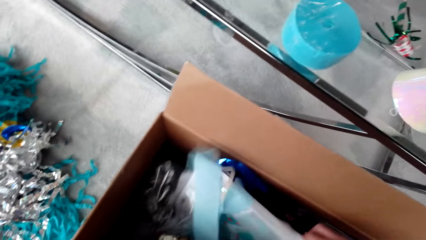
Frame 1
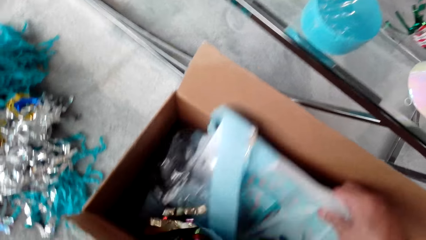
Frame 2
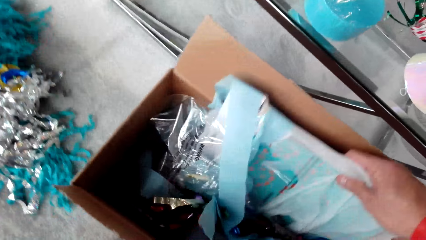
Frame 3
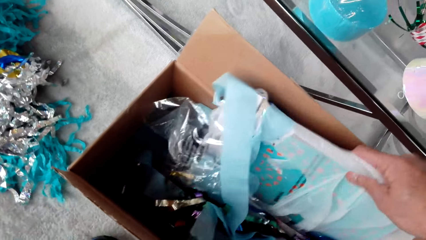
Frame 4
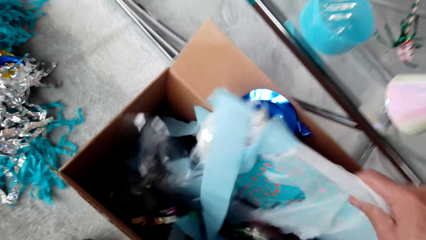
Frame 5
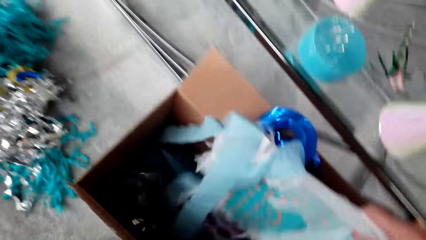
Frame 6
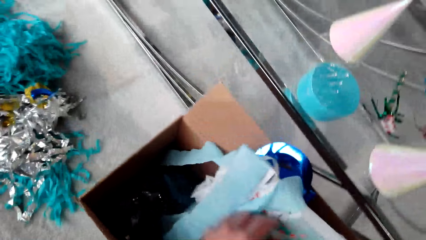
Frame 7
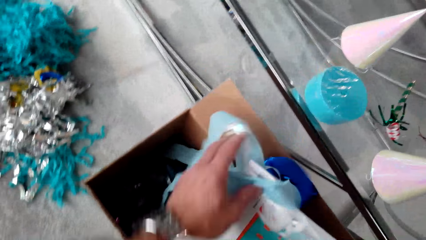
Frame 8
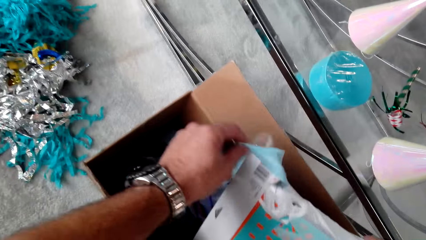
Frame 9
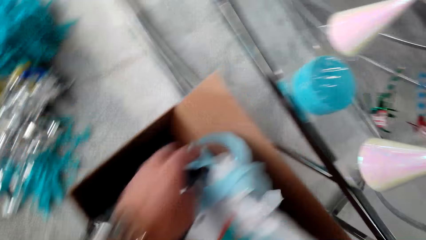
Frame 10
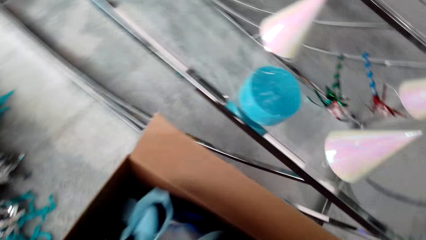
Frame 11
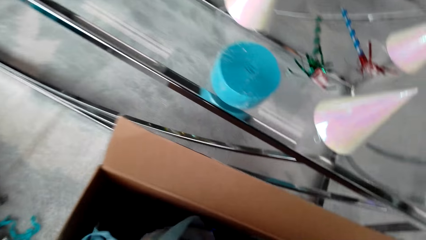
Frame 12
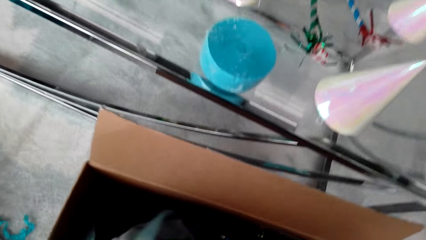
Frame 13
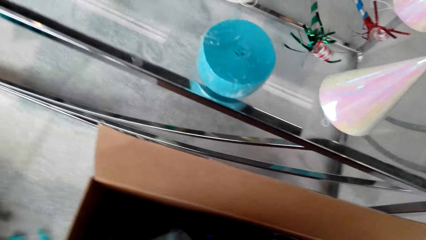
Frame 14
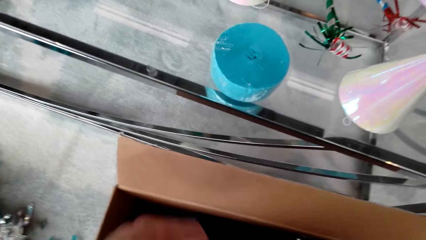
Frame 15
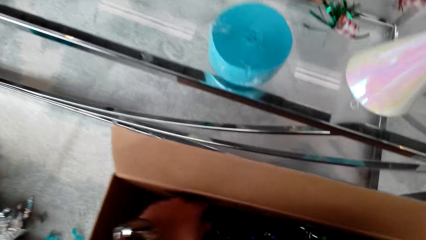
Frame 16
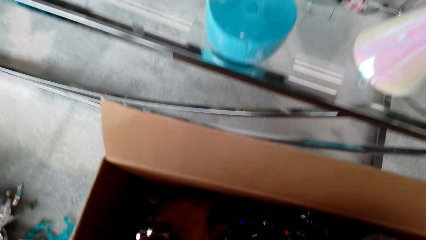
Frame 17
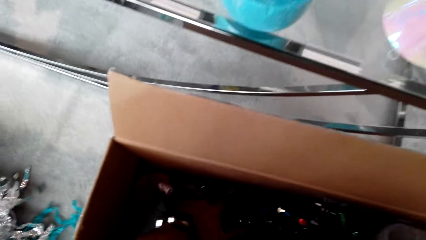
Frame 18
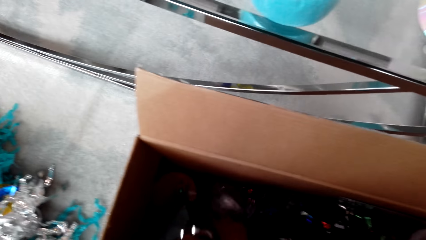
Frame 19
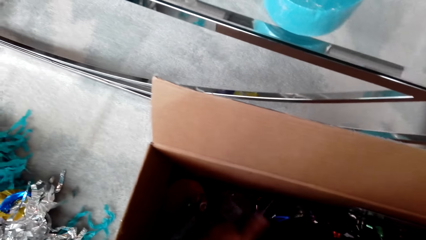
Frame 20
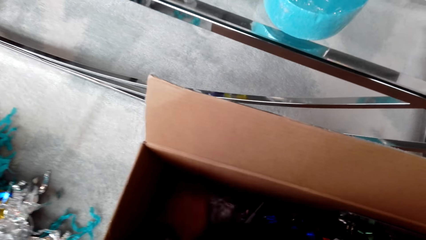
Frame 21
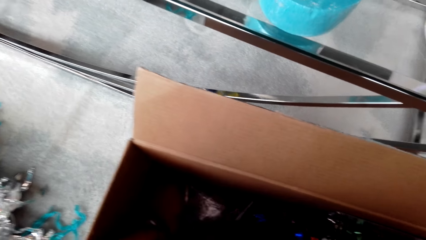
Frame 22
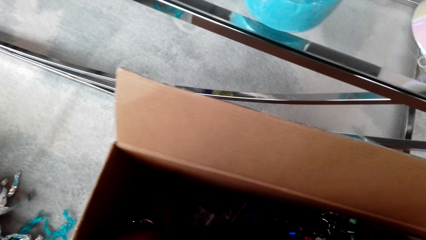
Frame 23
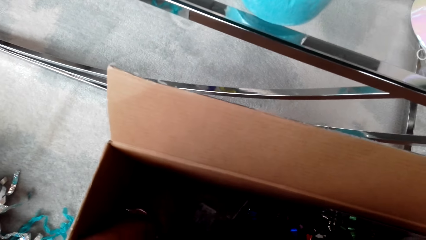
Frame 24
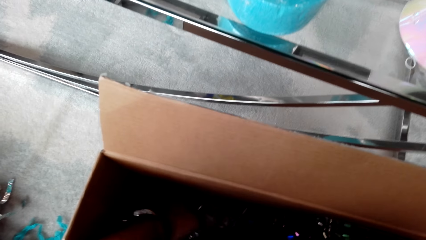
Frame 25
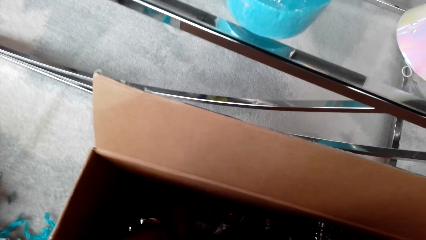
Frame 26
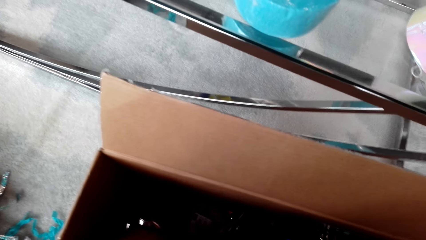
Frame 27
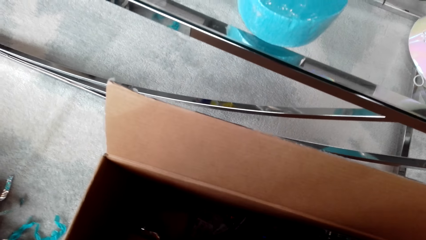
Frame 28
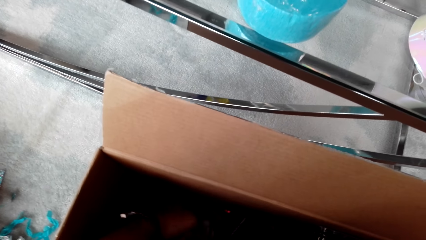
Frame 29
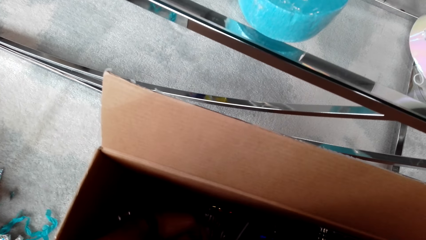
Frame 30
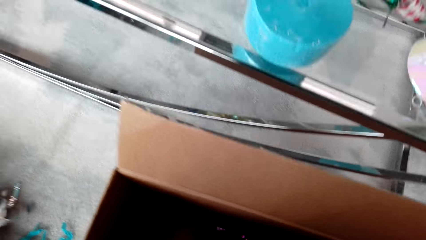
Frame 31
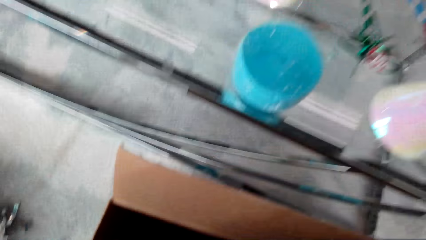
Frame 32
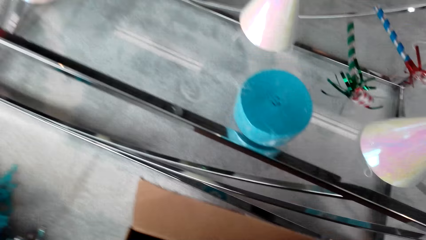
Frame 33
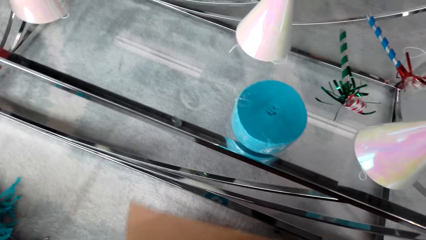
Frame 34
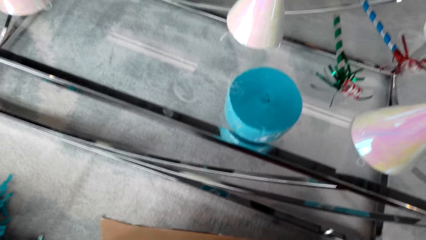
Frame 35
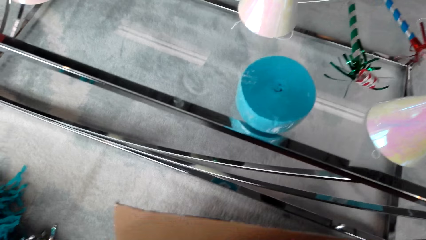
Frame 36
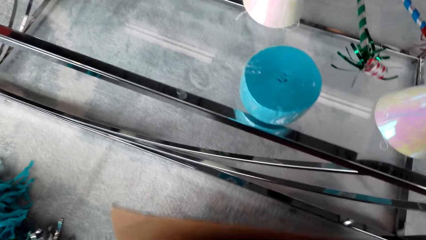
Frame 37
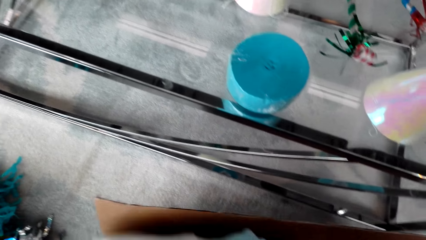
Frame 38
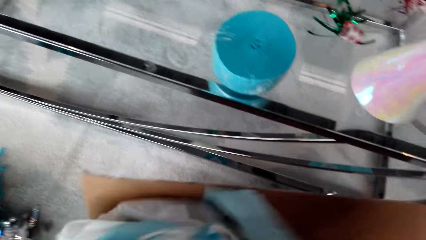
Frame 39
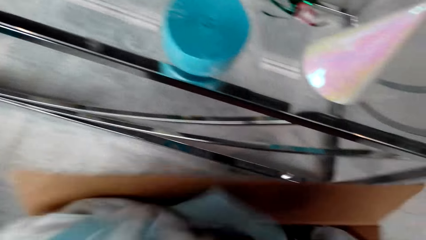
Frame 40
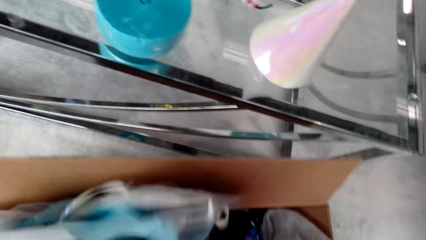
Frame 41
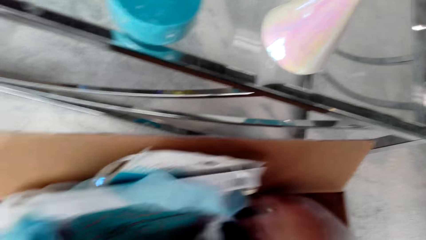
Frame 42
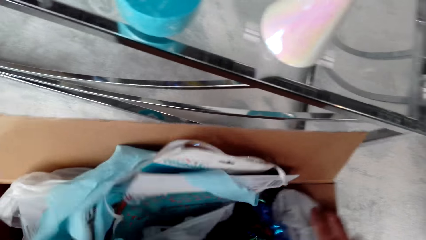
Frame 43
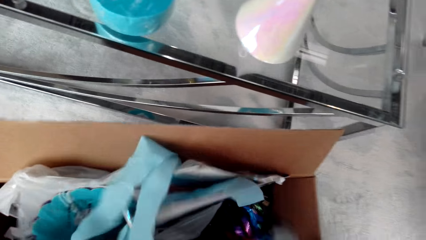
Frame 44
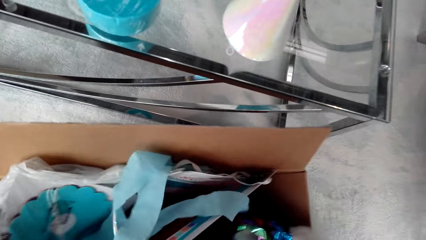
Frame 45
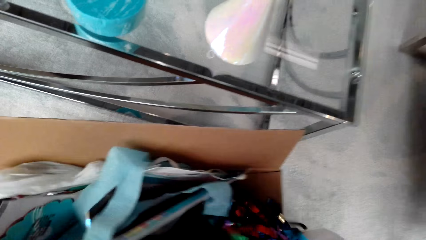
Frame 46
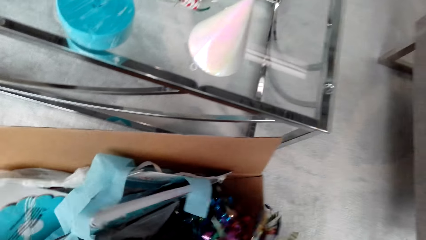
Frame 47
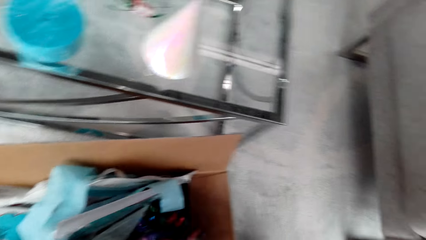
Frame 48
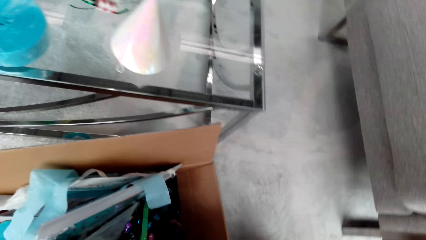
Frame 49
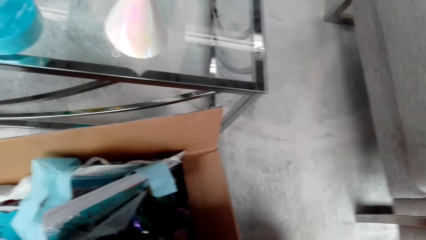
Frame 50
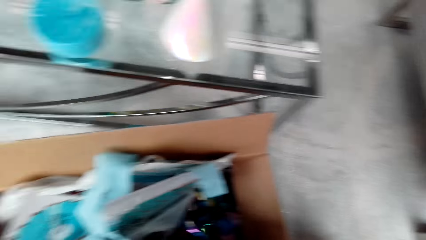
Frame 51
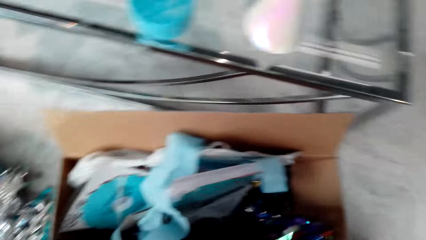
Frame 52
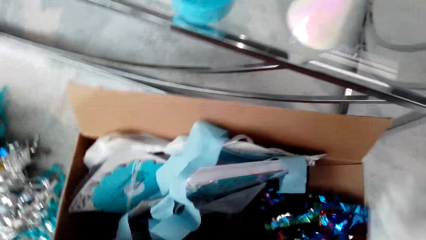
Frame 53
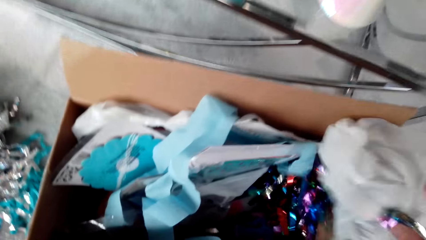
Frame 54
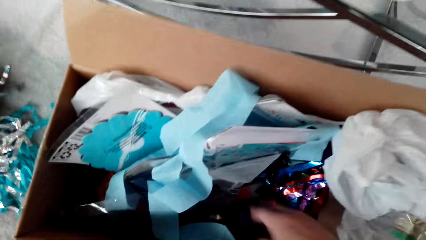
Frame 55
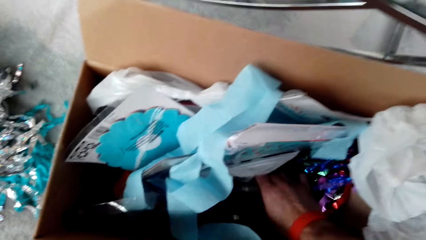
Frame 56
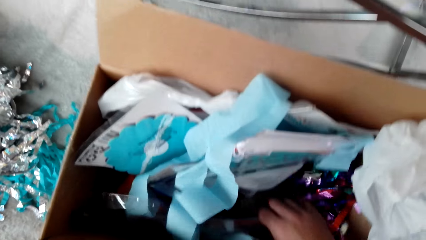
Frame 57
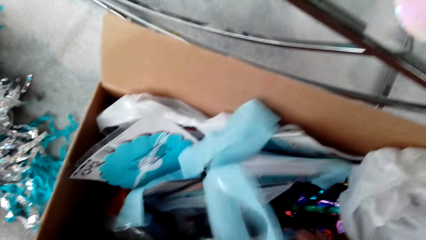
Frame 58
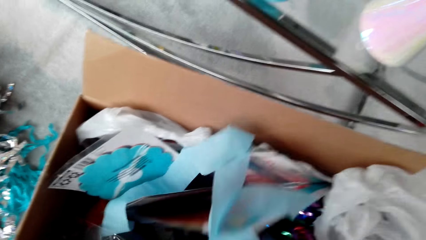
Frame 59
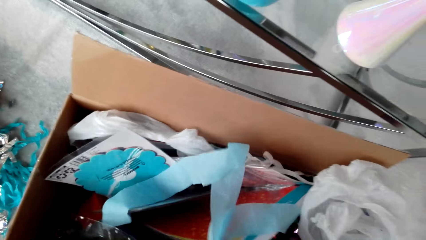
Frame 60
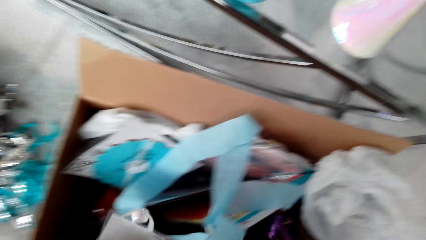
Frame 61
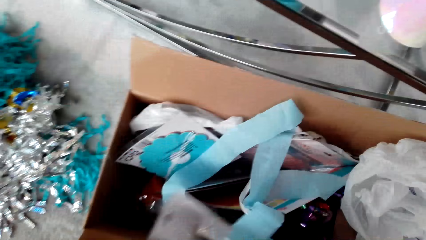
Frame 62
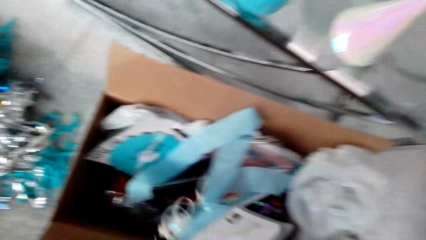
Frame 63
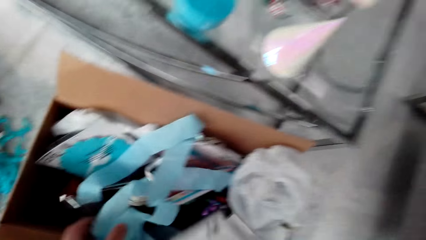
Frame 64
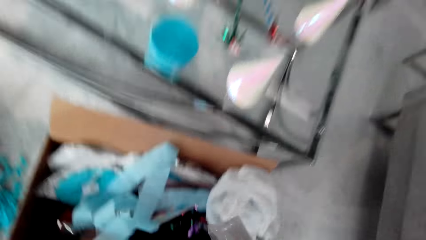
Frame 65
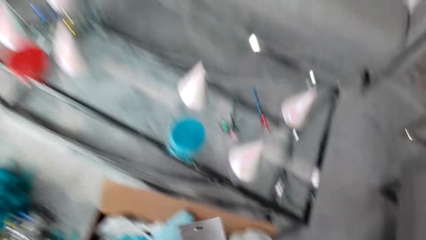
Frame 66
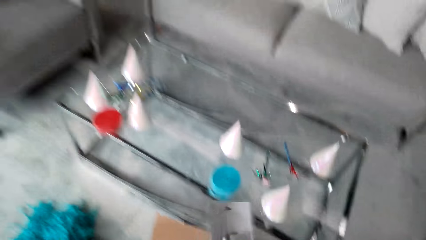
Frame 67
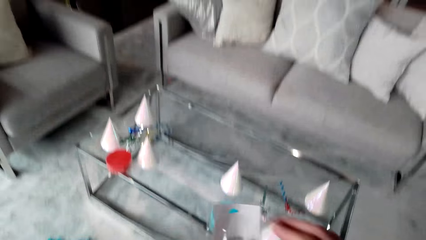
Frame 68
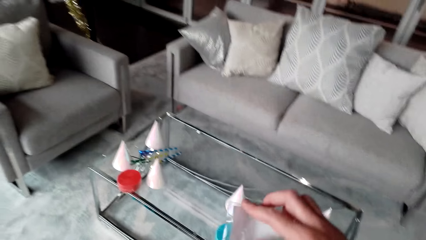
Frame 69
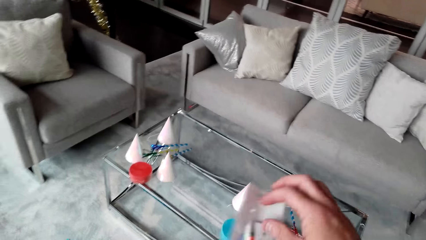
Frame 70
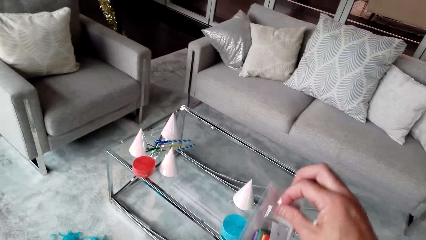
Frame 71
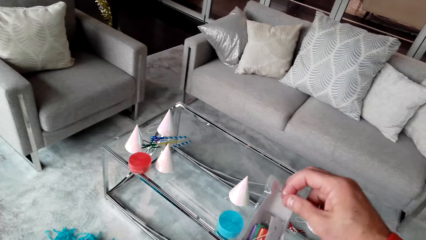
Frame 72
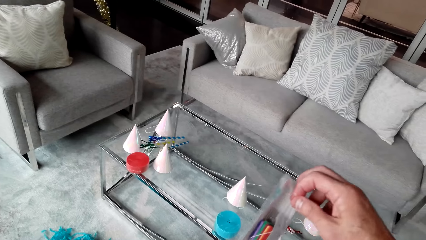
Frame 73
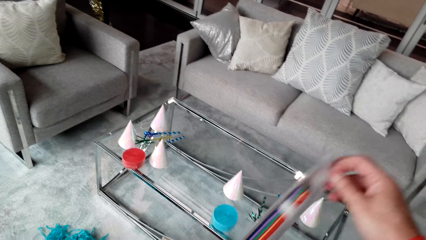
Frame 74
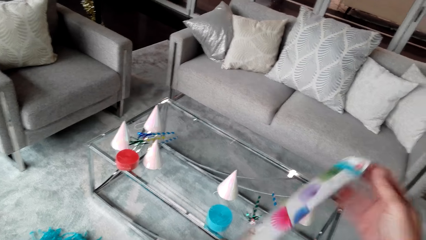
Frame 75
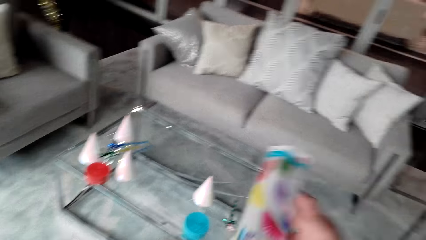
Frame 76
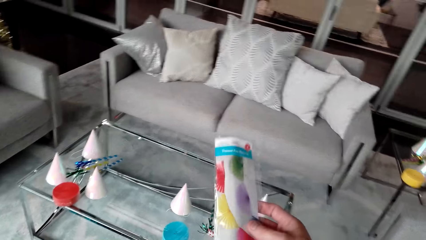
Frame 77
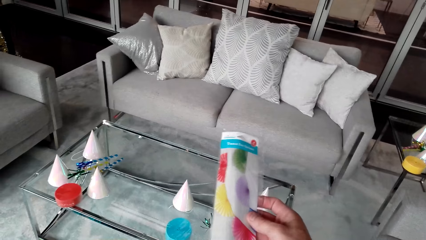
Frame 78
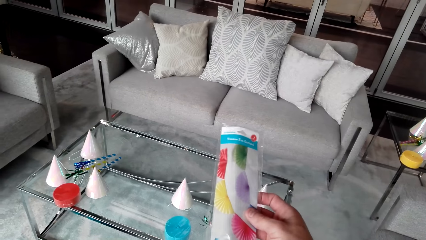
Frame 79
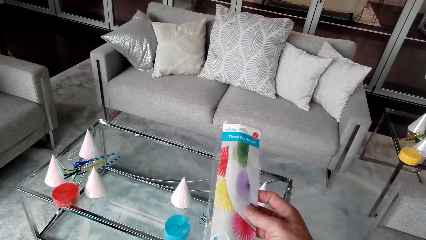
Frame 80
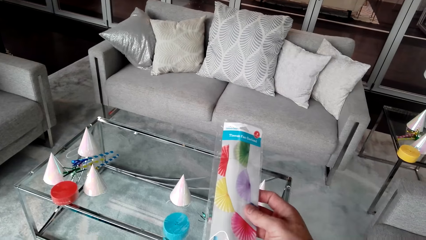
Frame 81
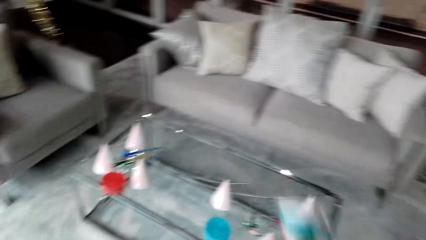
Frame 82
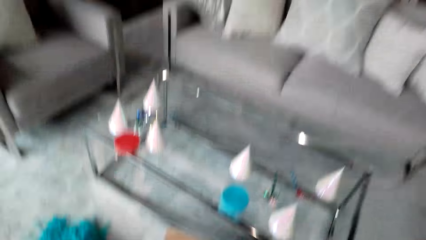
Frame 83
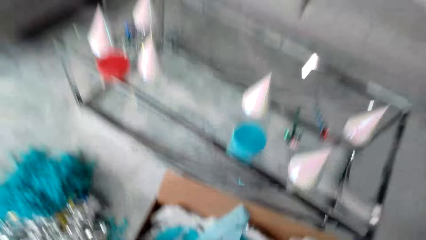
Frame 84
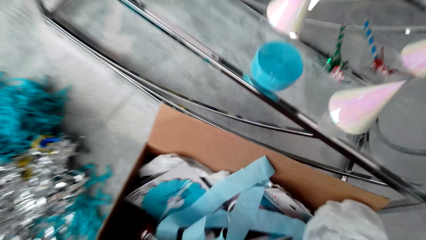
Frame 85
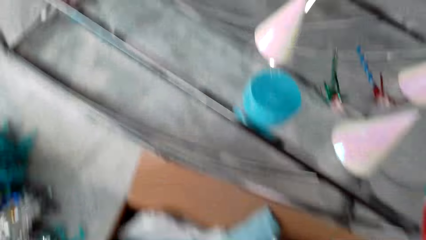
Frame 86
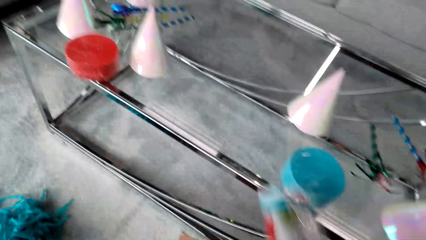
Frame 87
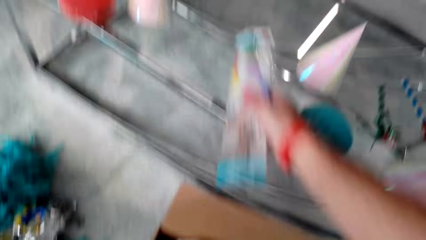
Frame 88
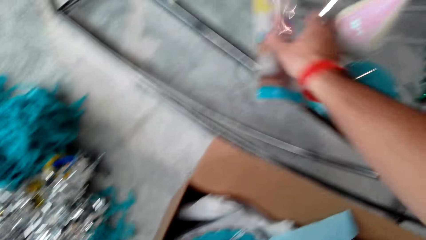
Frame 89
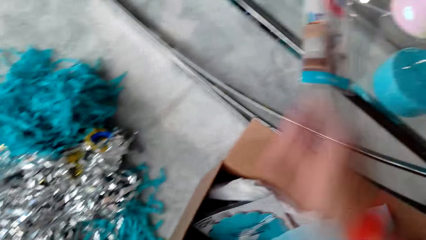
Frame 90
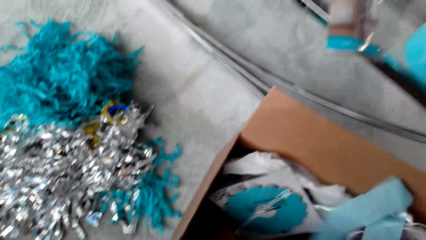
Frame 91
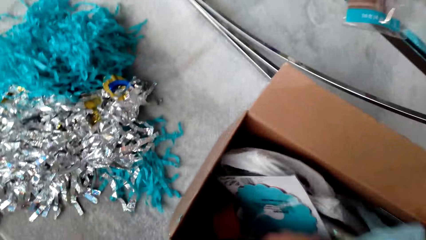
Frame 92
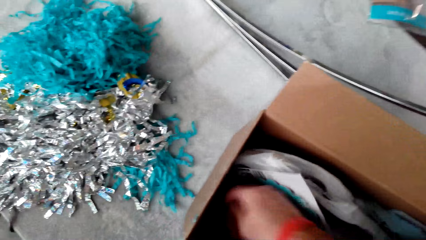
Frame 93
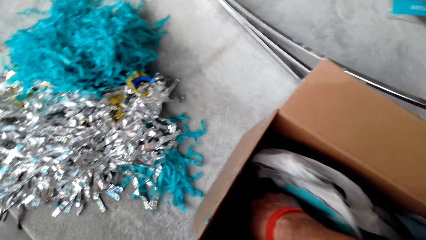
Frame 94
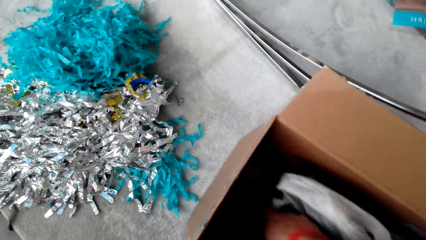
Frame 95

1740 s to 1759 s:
The camera wearer picks party decorations from the box. They pick a packet of tissue garlands. They put the tissue garlands on the table.
